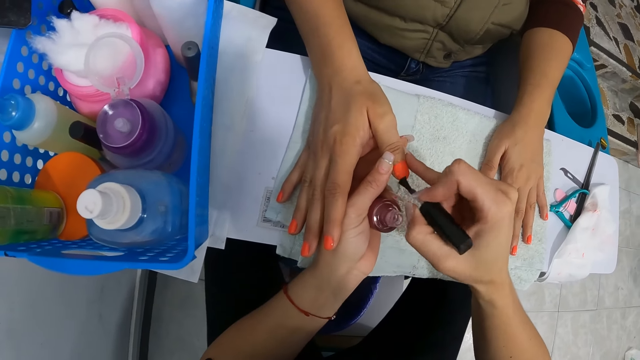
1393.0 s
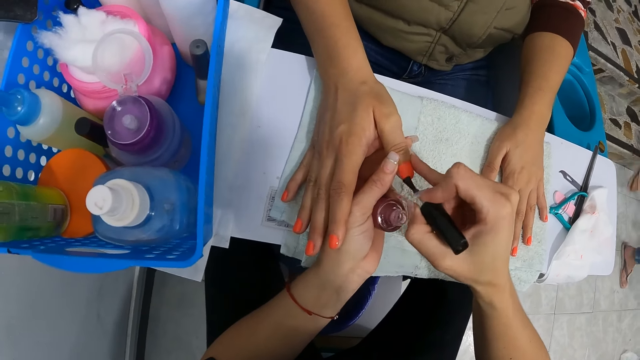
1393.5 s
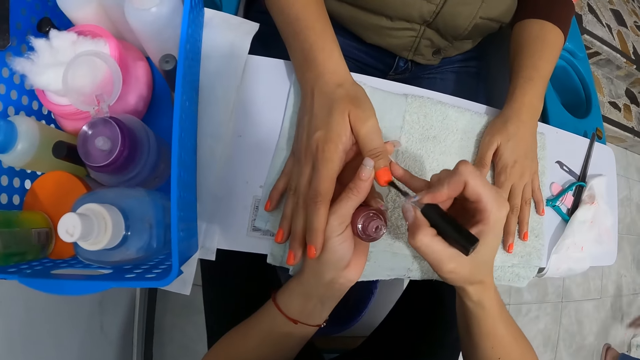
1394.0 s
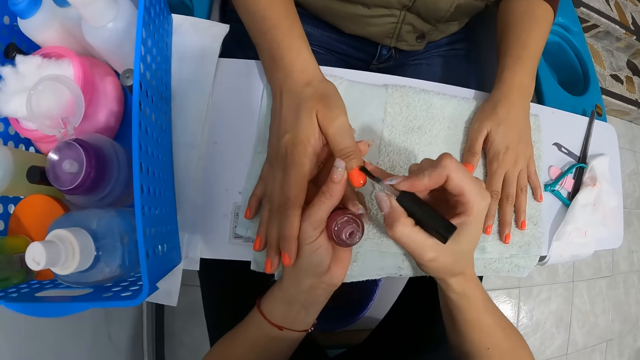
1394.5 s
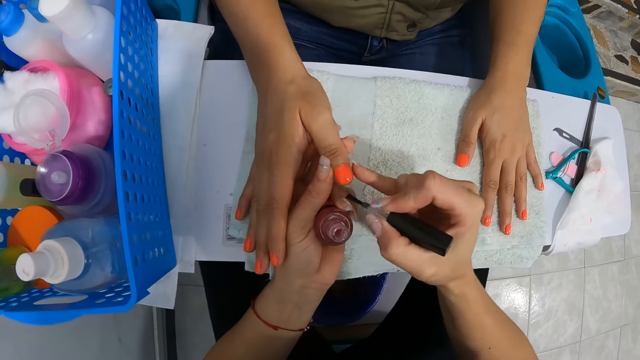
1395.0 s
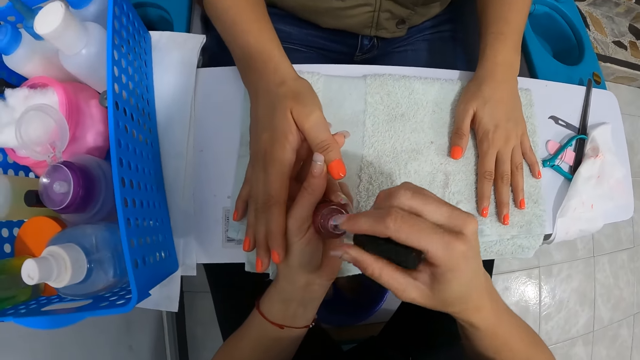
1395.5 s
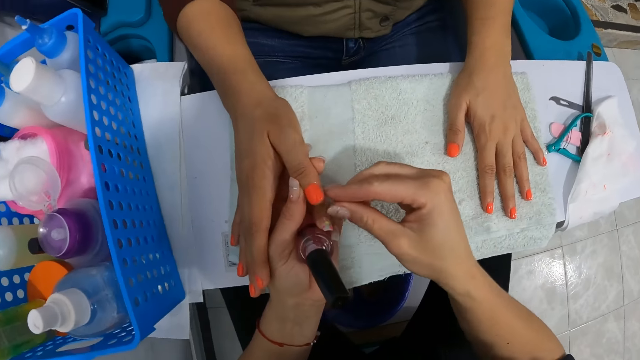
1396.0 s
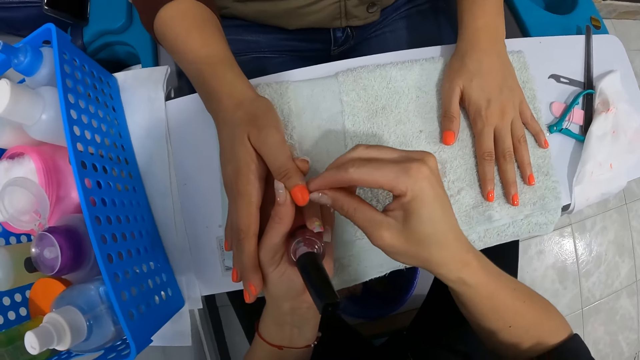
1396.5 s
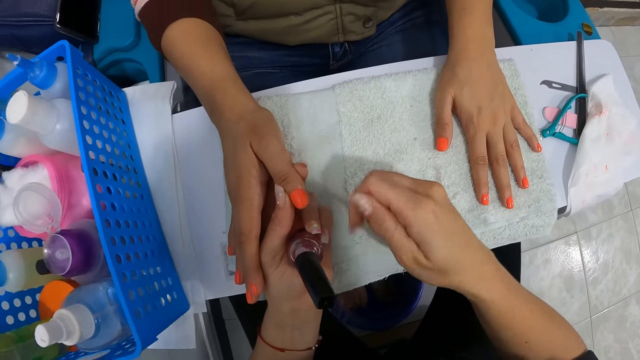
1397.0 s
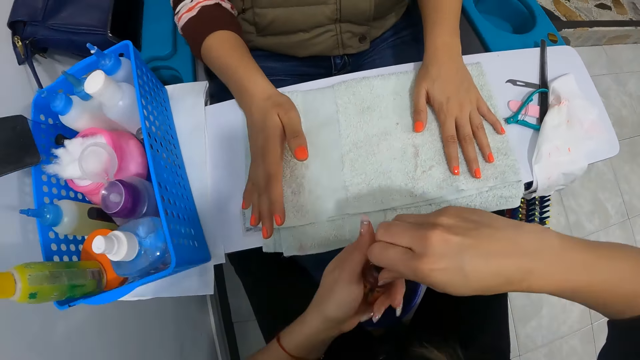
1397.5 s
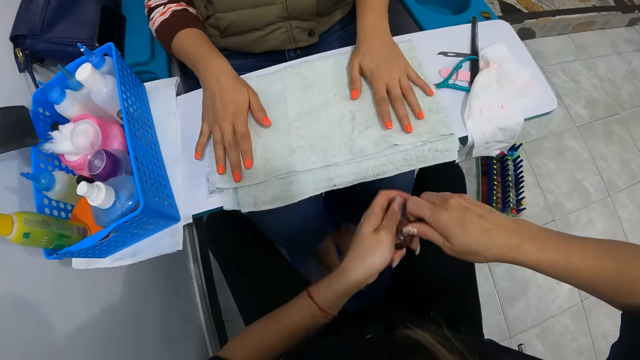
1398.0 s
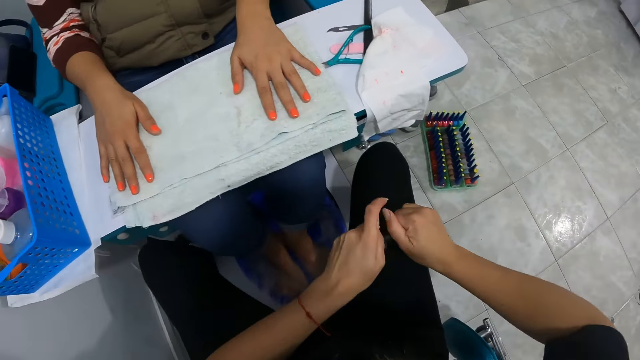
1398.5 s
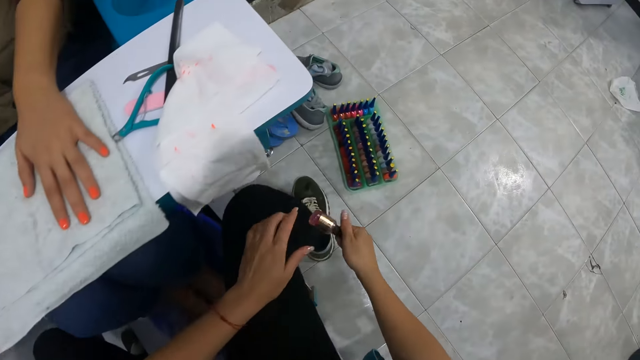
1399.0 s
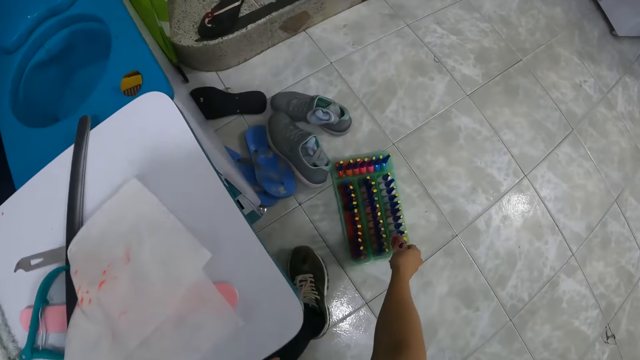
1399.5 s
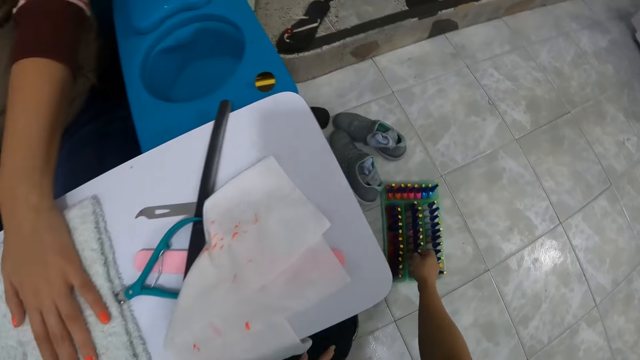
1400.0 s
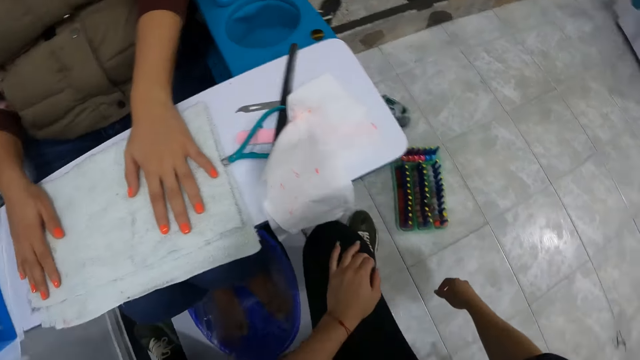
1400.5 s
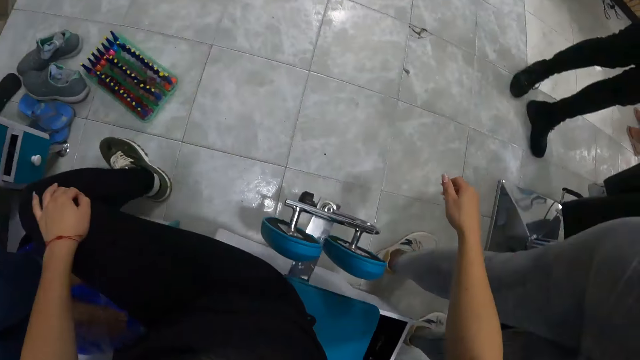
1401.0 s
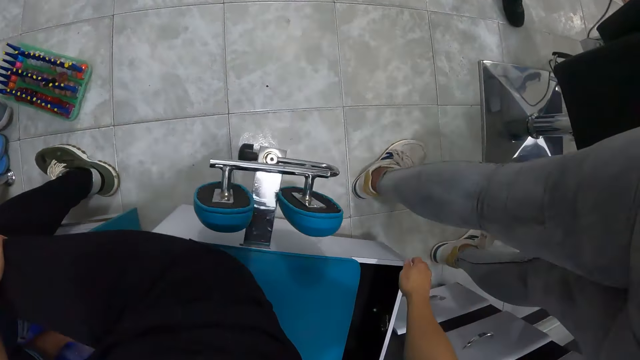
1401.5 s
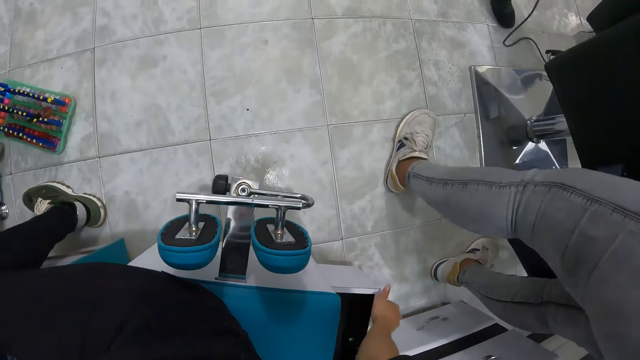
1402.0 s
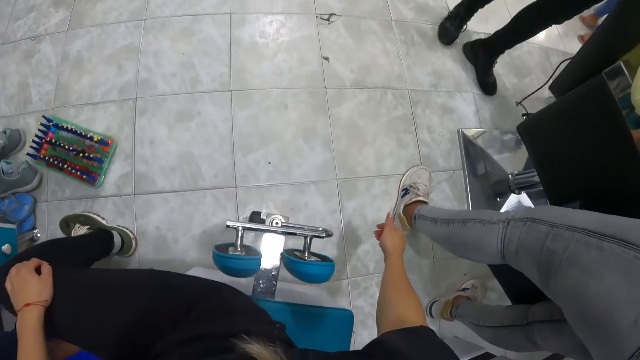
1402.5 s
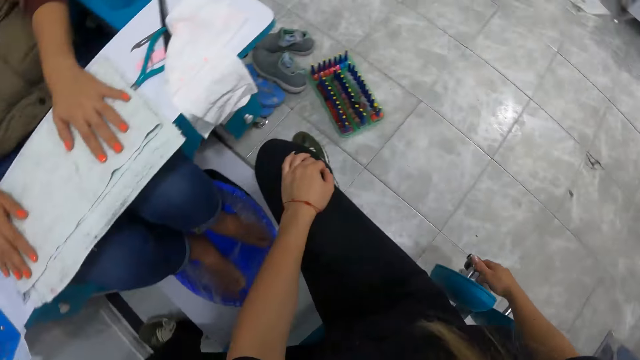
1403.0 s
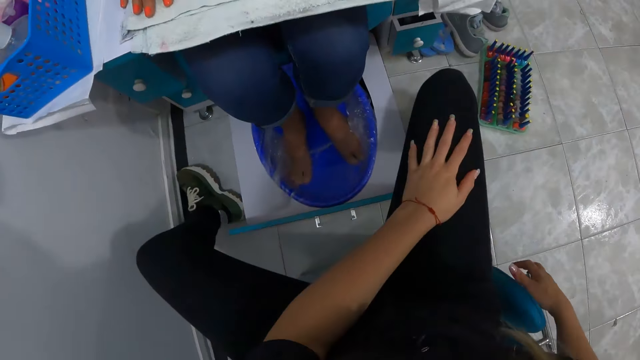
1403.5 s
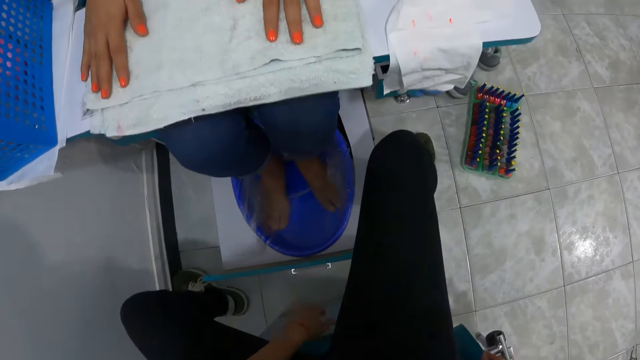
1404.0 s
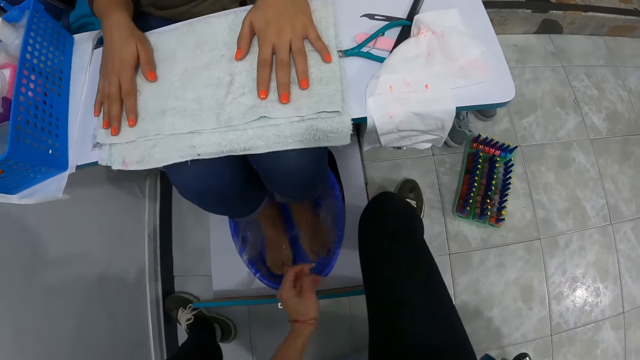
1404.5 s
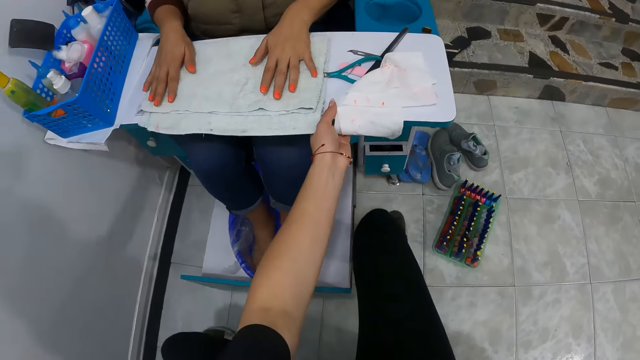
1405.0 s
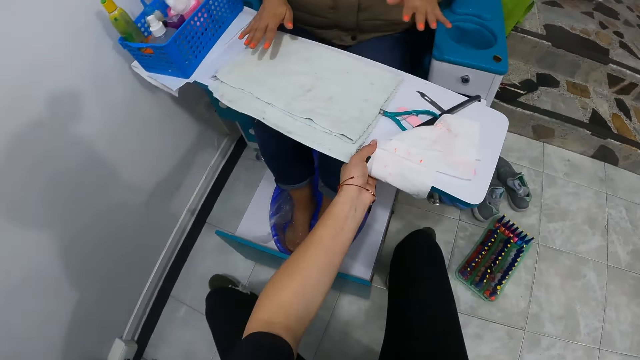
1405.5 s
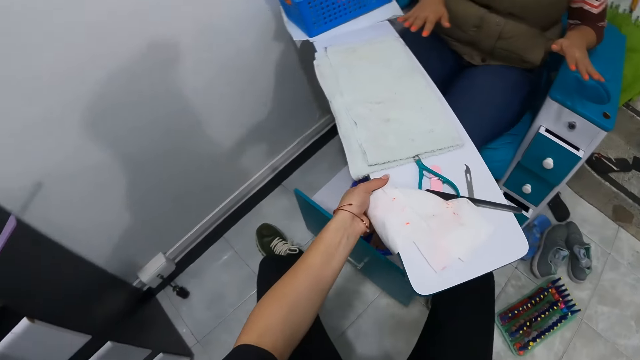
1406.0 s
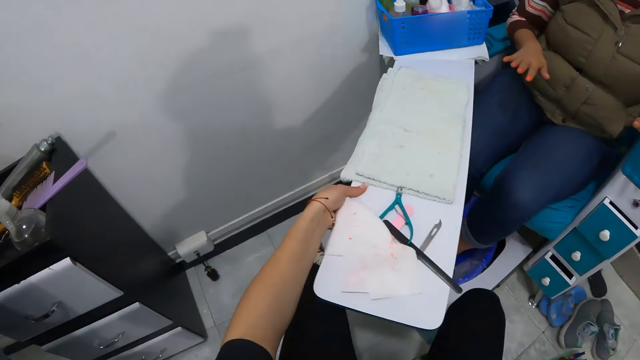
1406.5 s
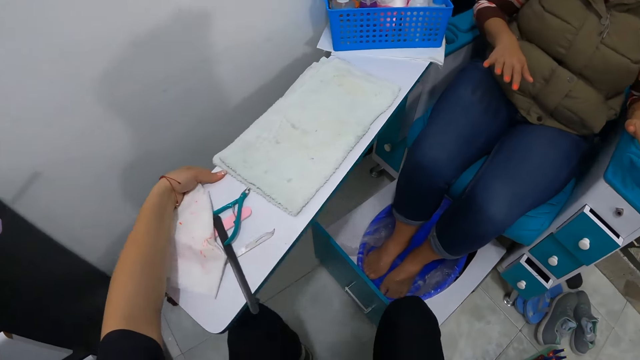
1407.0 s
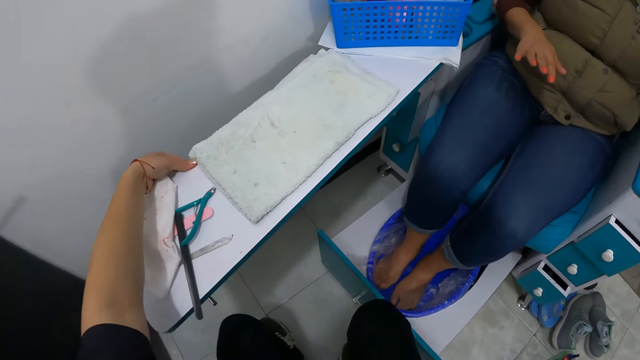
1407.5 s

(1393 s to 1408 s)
The camera wearer puts the nail polish brush into the nail polish container. She scoops nail polish. She cleans off nail polish from the woman's right hand thumb finger with her right hand. She rubs the woman's fingers. She closes the nail polish container with her hands. She puts the nail polish container into a nail polish case or rack on the floor with her right hand. She closes a drawer with her right hand. She places her right hand on a stool edge. She adjusts the board with her left hand. She drags the piece of wood.

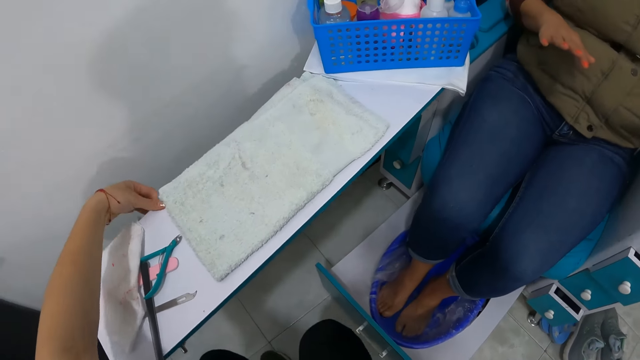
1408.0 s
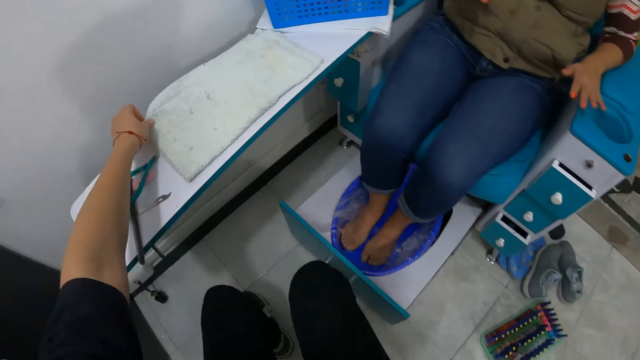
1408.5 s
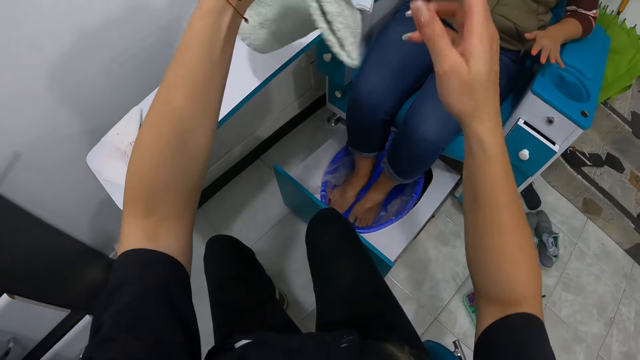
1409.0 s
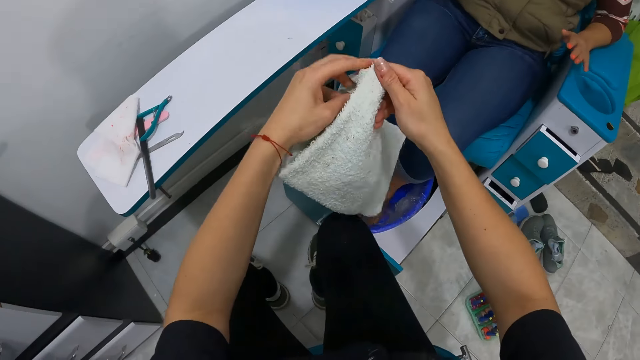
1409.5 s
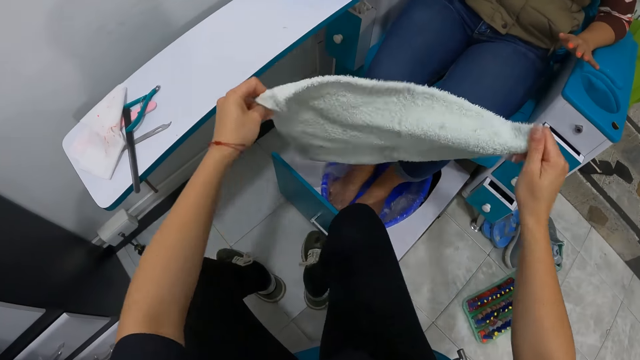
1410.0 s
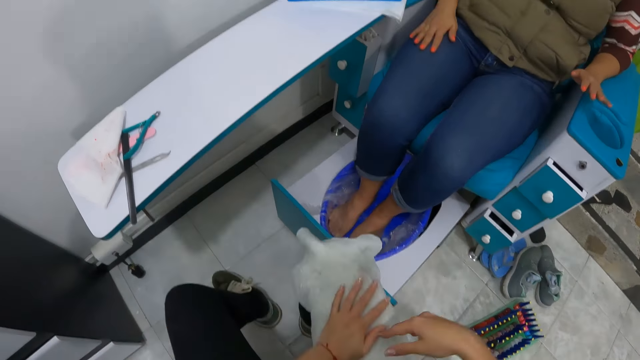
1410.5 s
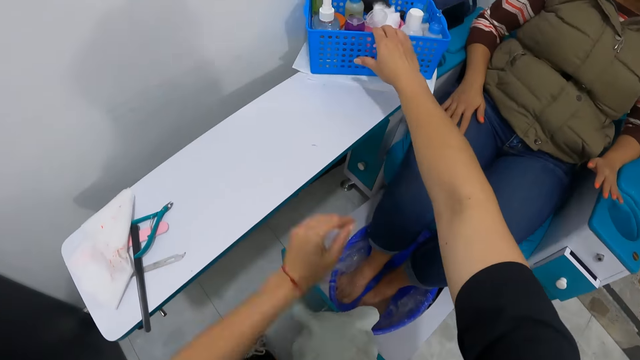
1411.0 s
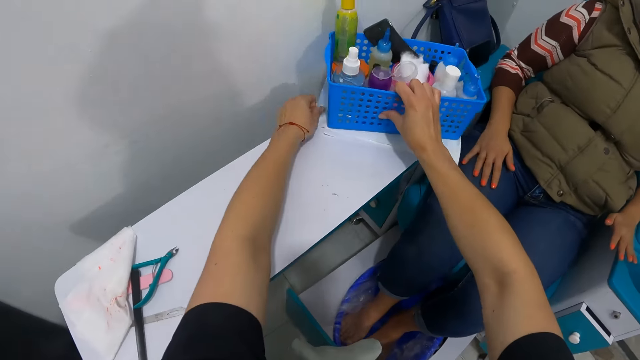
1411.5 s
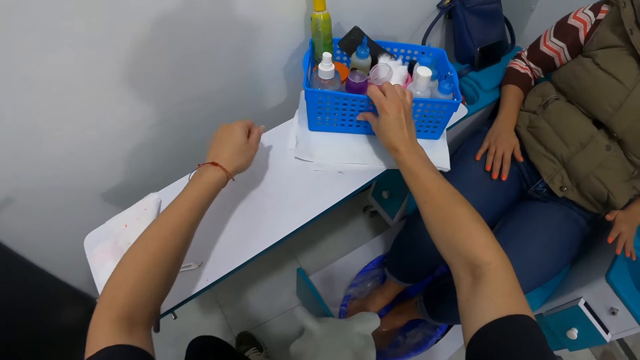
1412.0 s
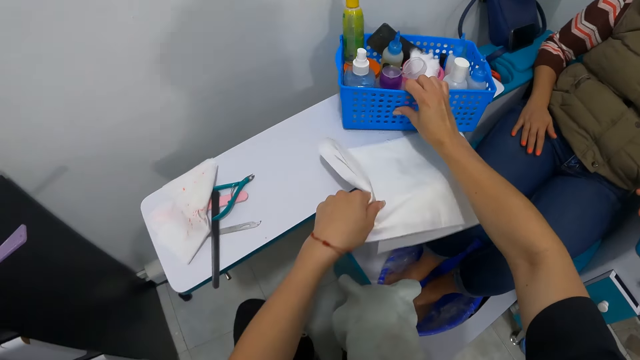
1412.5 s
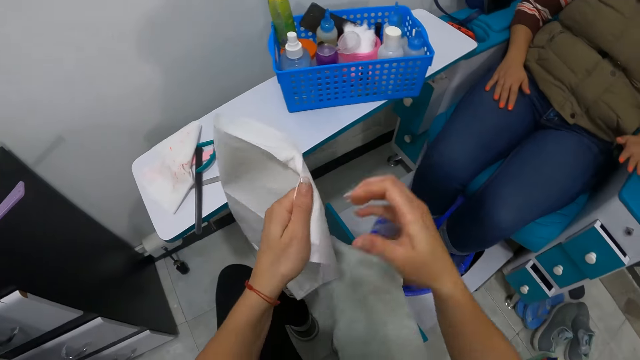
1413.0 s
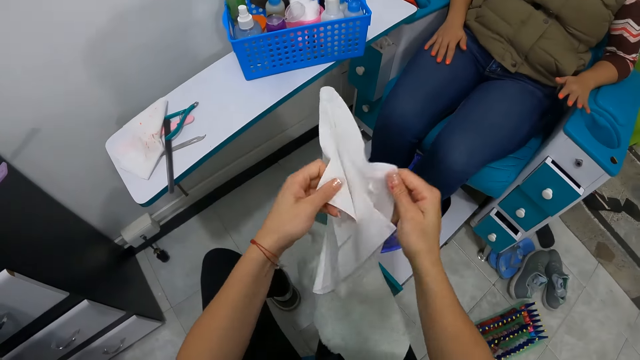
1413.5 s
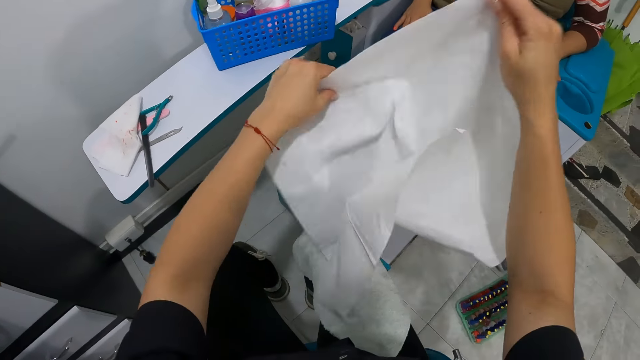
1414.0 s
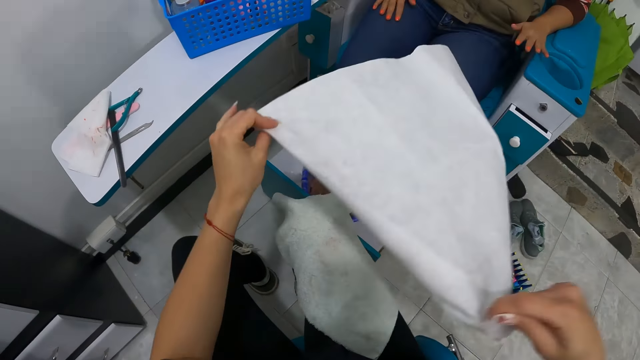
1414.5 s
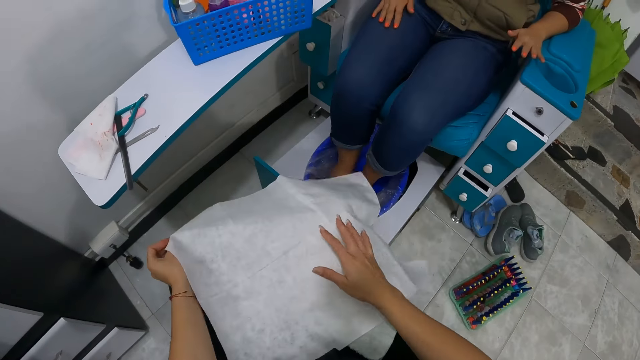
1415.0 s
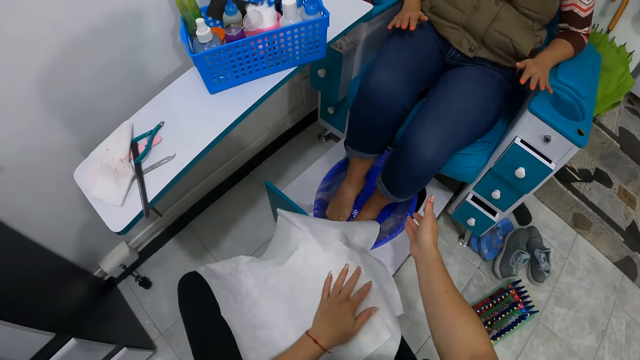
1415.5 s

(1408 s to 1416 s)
The camera wearer picks up the towel from the board with her left hand. She unfolds the towel with her hands. She holds the towel. She places the towel on her lap with her right hand. She places her left hand on the towel on her lap. She holds a basket on the board with her right hand. She picks up a piece of cloth or papers under the basket with her left hand. She opens up the piece of white cloth with her hands. She places the piece of white cloth on the towel on her lap with her hands. She places her right hand on the piece of white cloth on her lap.
